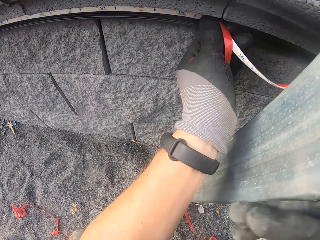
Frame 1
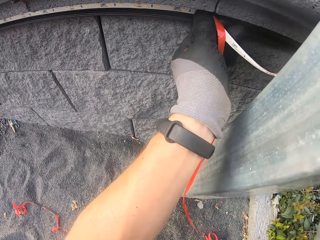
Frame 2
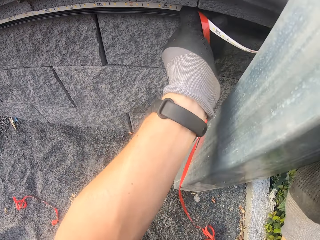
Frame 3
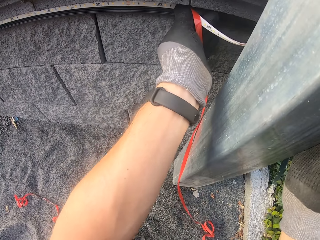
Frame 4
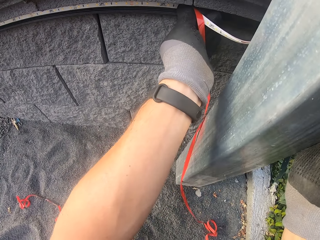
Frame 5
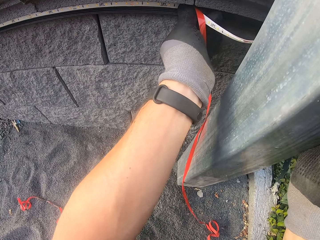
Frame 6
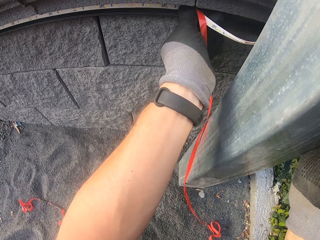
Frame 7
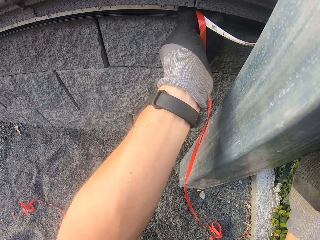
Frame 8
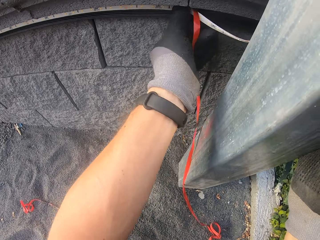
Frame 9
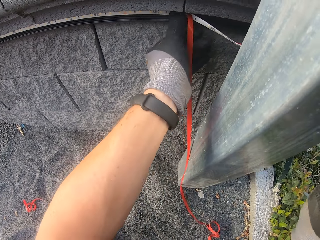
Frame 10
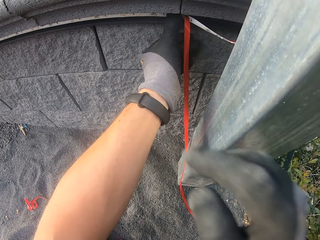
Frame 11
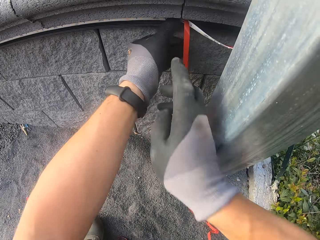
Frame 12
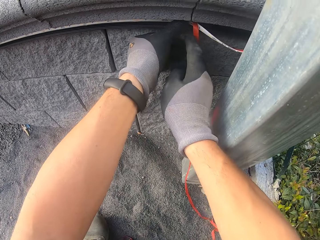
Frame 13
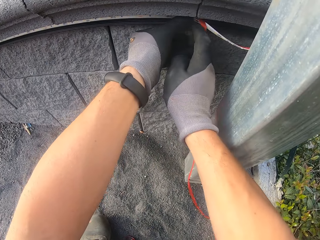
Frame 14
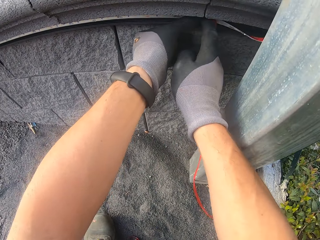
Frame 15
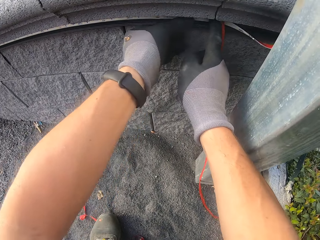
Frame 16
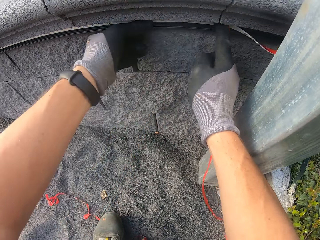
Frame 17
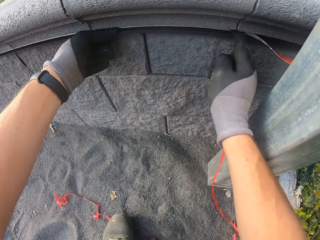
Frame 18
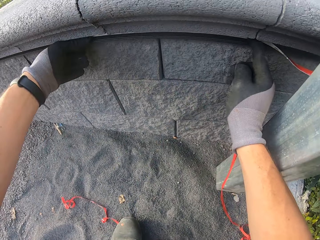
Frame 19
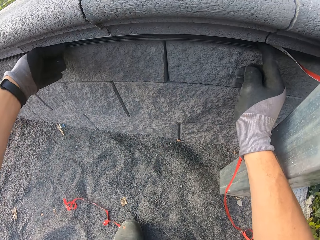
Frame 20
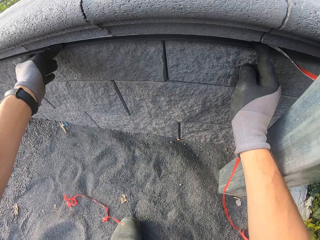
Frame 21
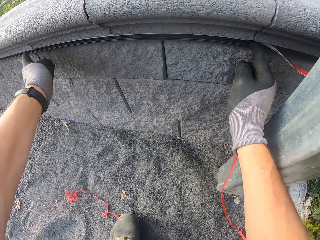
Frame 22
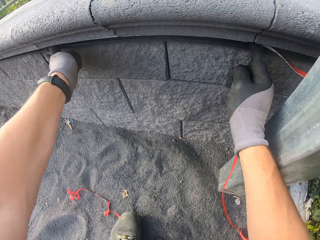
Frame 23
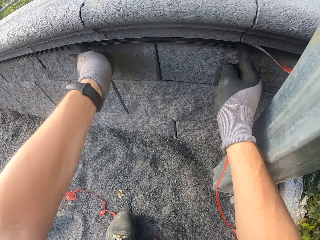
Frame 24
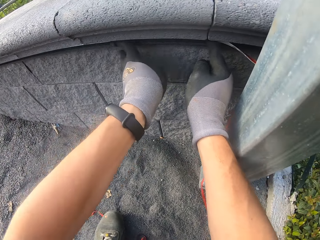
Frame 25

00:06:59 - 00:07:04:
The camera wearer attaches something to the wall.

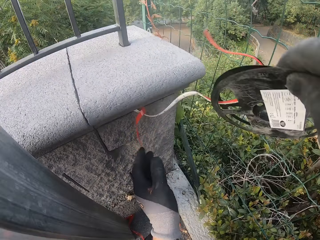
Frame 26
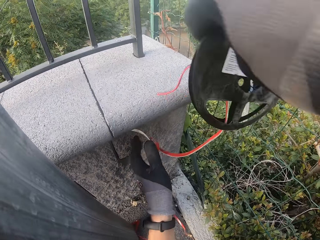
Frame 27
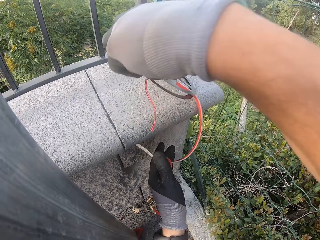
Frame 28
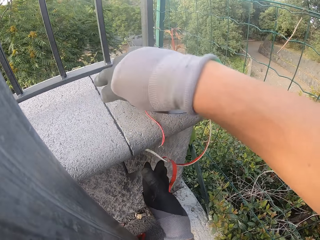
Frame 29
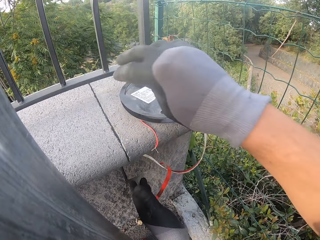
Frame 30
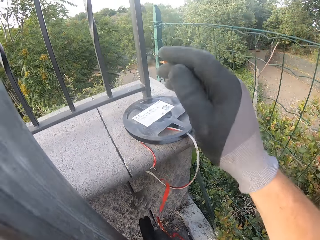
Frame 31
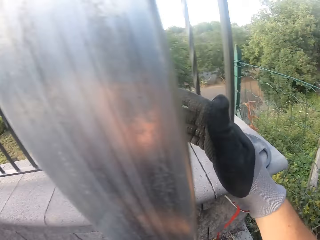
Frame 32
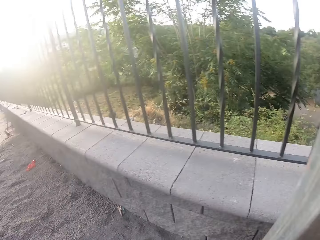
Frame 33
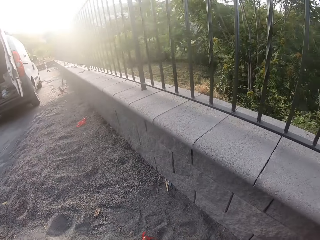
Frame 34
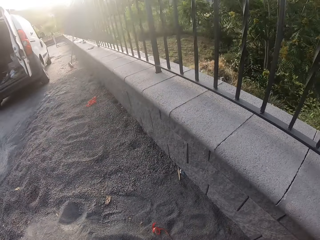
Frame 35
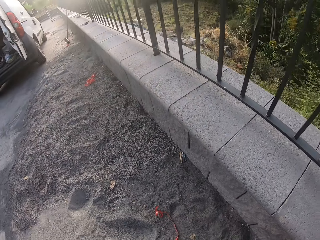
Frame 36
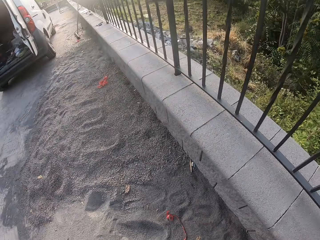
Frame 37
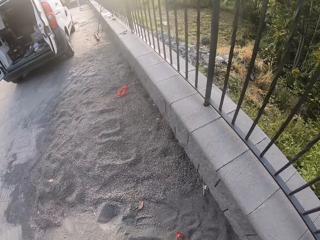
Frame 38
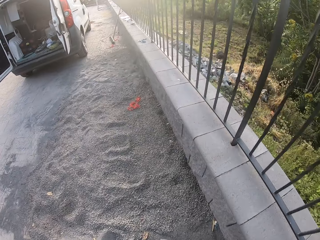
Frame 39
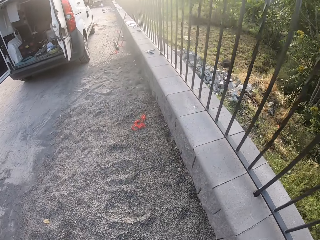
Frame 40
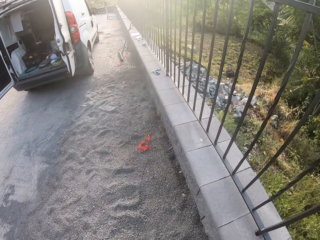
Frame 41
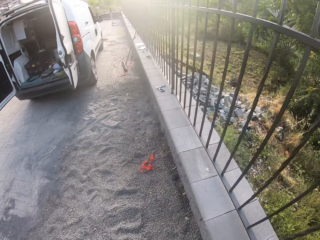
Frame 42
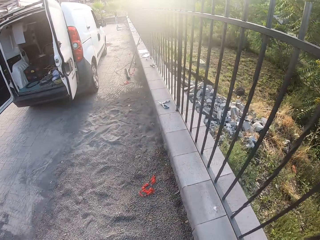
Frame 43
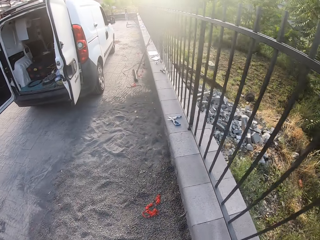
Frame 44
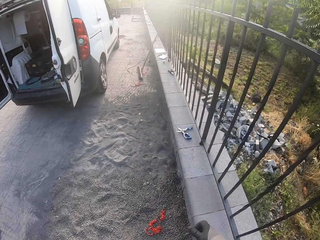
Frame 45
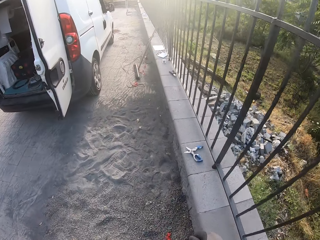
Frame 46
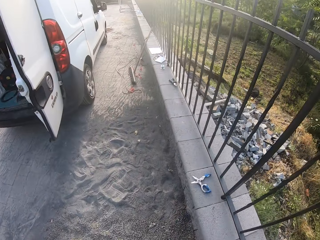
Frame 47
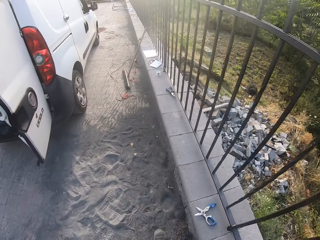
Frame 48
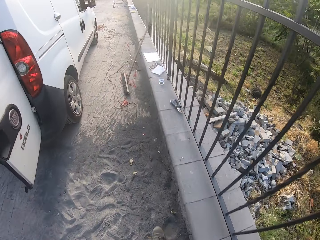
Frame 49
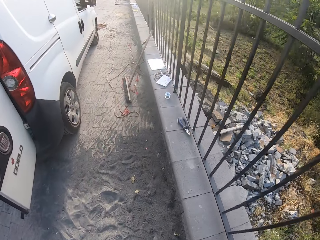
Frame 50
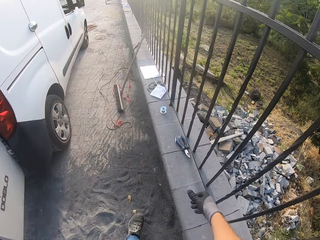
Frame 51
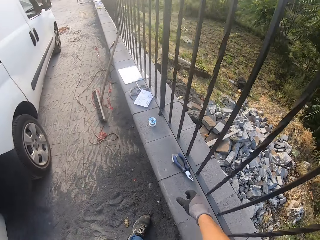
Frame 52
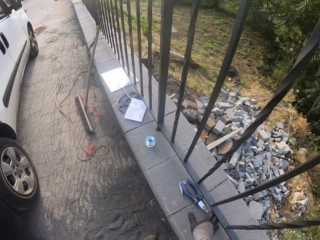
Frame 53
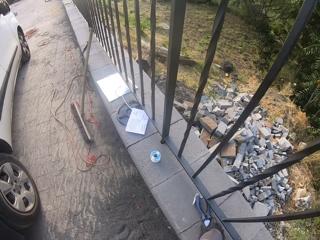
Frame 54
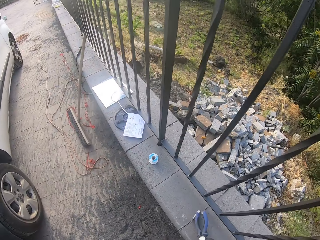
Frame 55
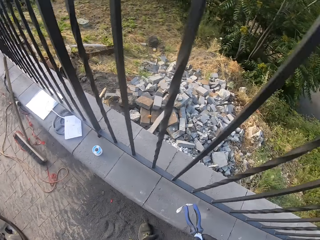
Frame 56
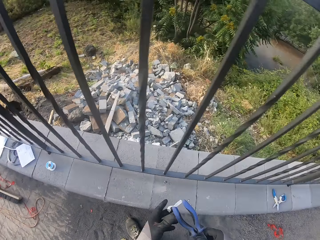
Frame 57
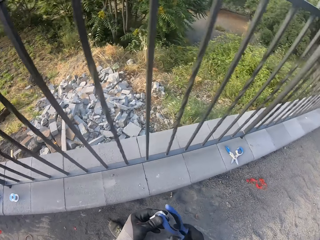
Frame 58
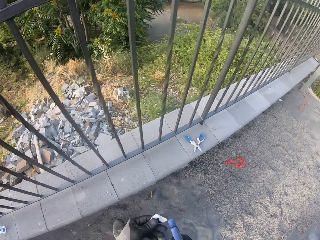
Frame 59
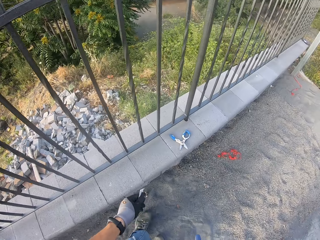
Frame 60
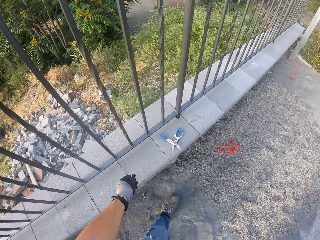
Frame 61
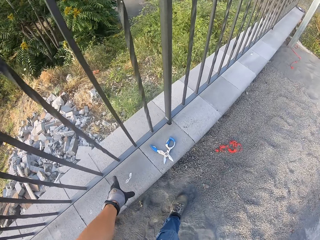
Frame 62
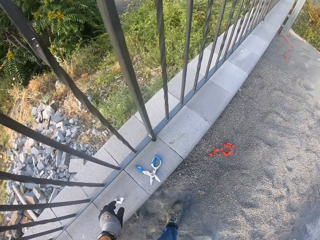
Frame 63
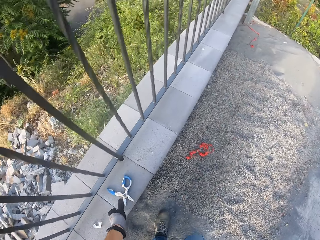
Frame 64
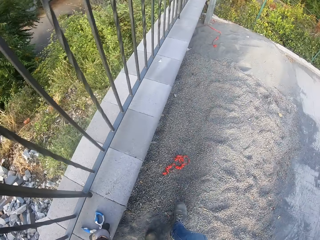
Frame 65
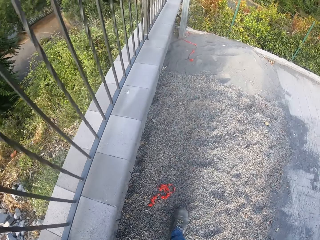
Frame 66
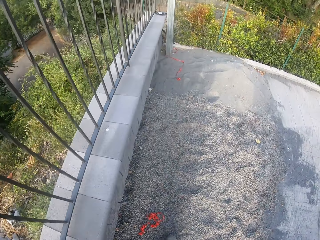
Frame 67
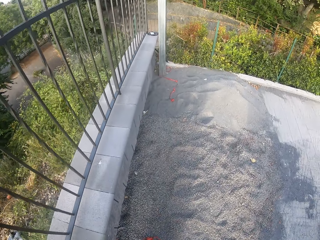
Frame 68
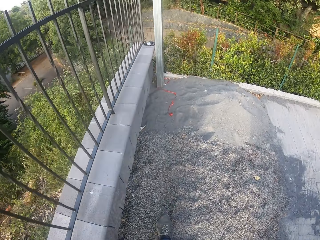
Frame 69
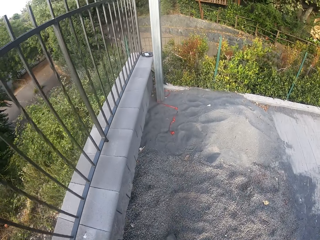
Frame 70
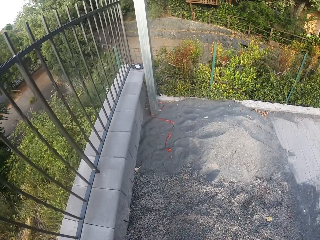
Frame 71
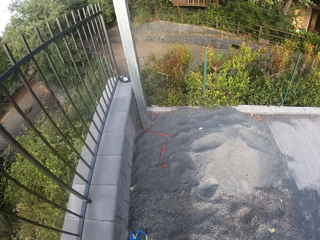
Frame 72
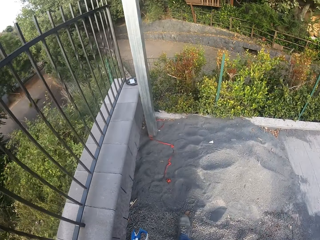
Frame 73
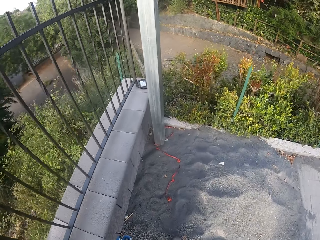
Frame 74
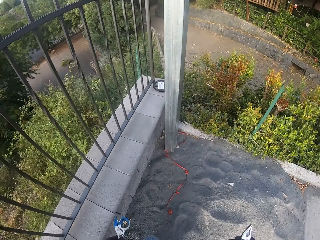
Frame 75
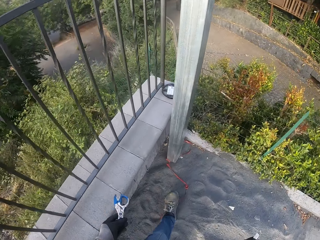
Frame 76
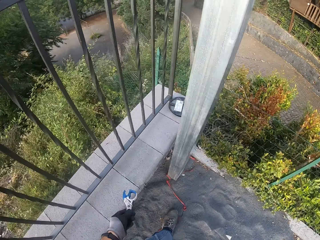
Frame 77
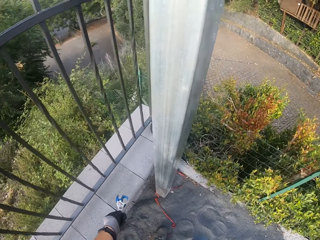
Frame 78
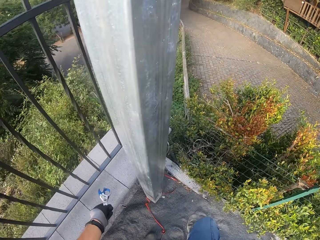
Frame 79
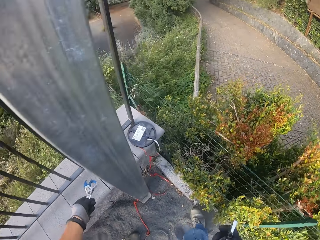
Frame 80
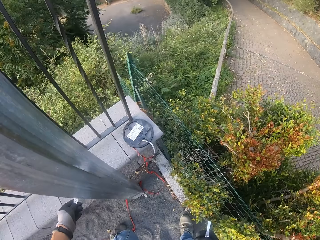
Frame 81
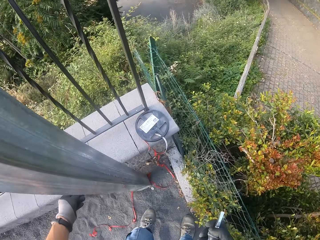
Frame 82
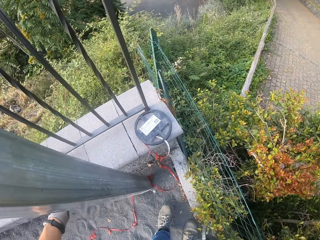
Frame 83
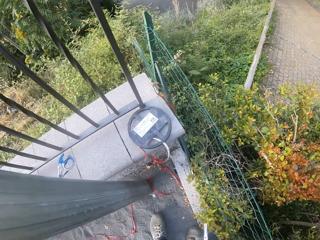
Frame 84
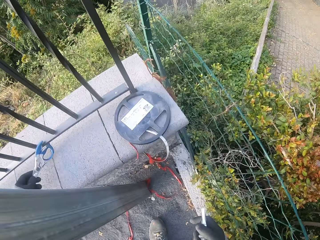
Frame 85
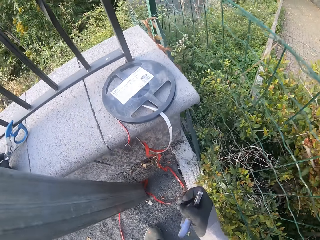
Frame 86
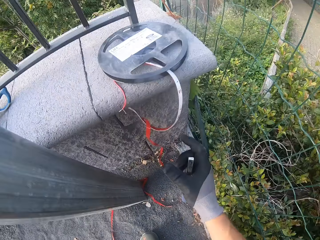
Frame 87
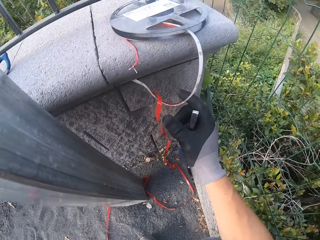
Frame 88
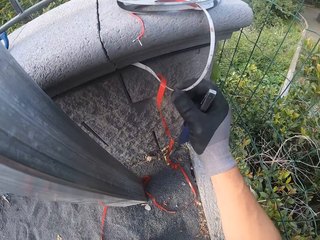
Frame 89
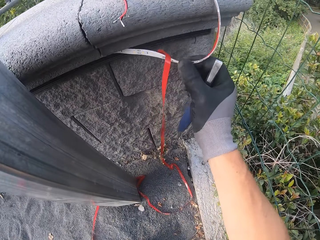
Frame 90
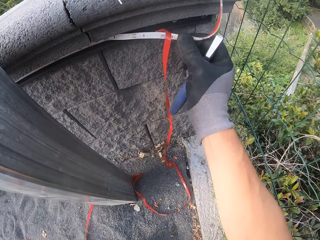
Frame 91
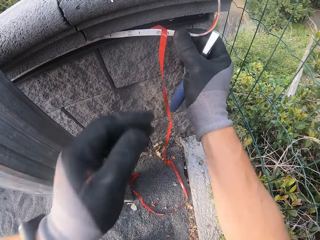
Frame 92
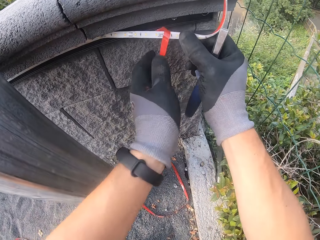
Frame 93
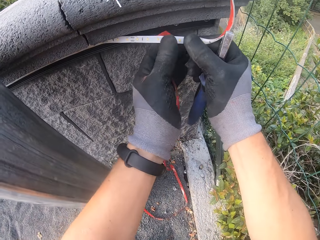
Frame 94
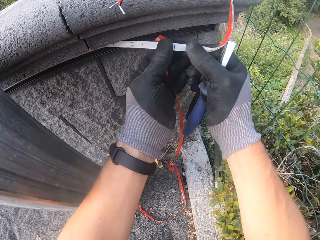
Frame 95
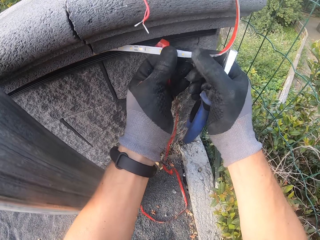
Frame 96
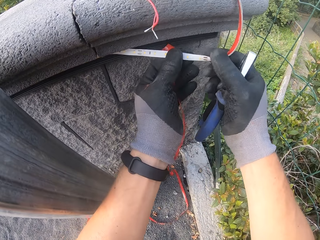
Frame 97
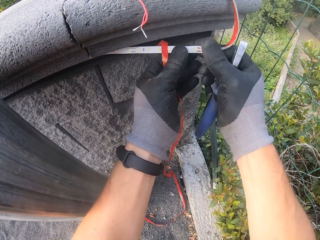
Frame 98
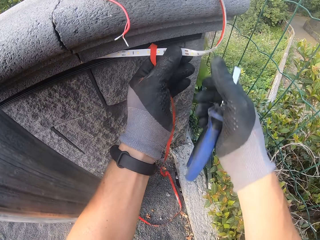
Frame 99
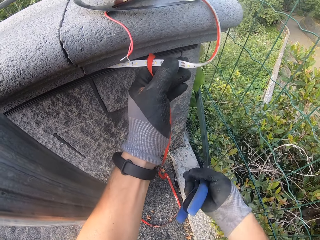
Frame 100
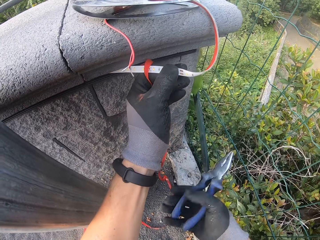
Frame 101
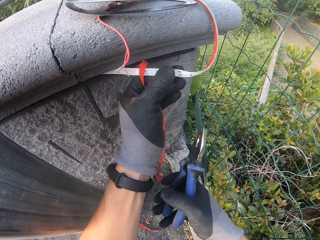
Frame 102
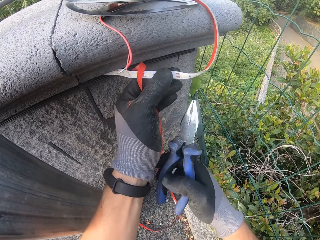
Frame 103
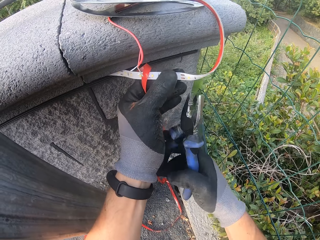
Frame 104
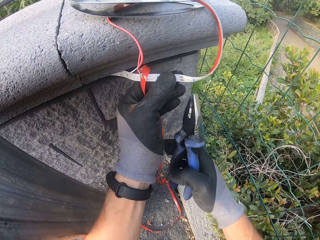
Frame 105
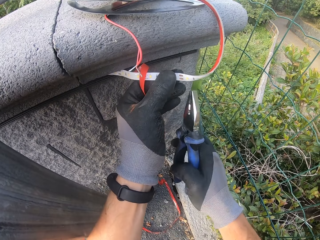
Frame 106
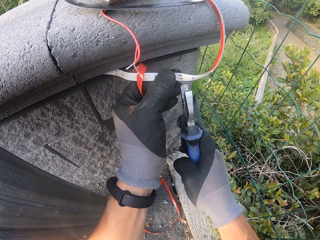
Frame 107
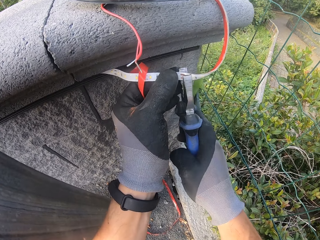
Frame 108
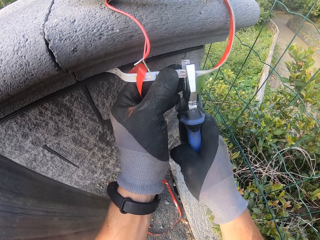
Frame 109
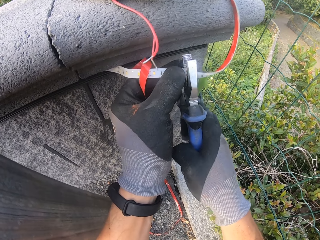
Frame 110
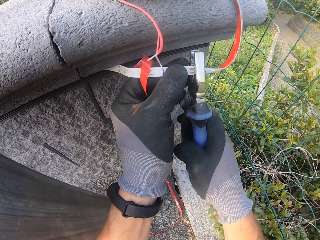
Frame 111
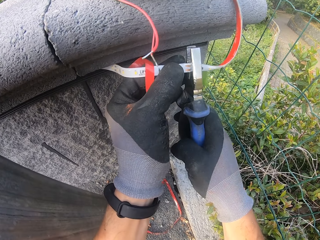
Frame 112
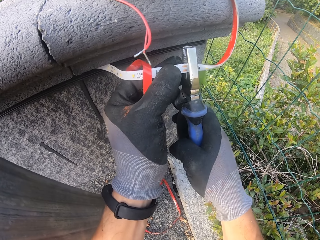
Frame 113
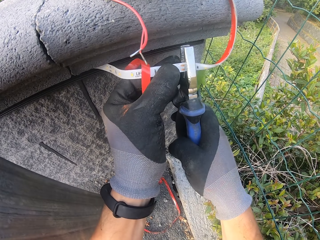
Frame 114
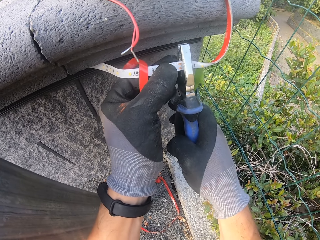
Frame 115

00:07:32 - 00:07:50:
The camera wearer walks. They take pliers. They take a pair of scissors. They cut the LED using the pliers.
